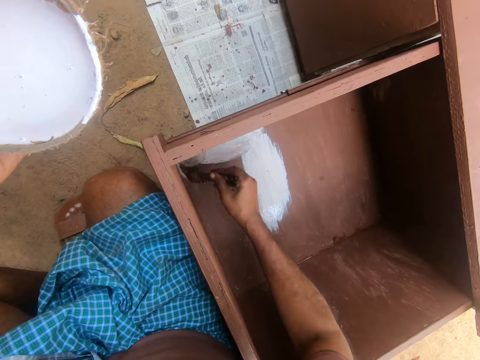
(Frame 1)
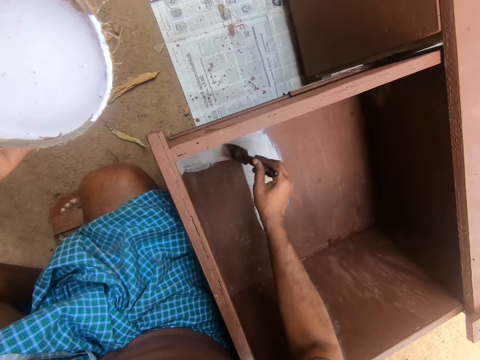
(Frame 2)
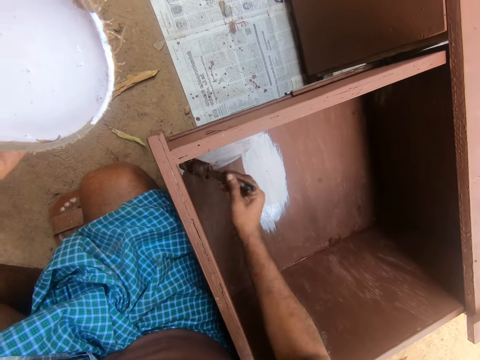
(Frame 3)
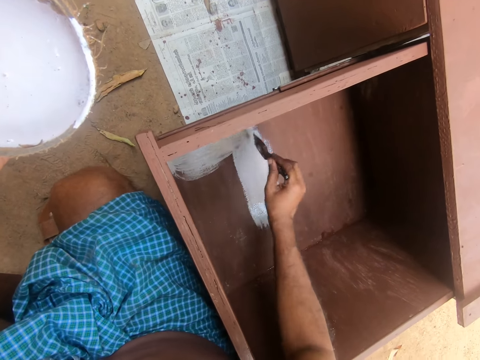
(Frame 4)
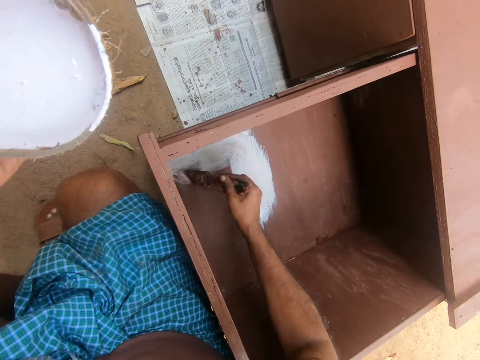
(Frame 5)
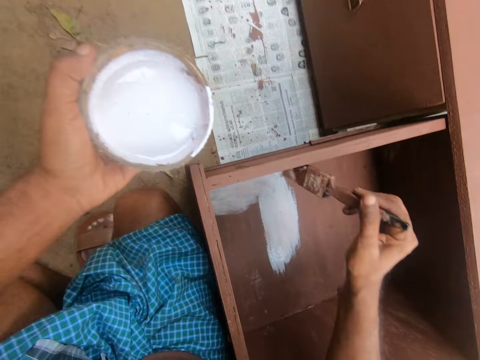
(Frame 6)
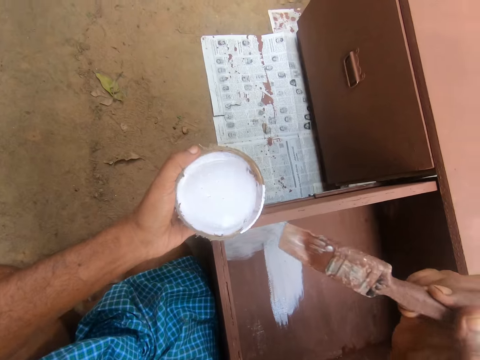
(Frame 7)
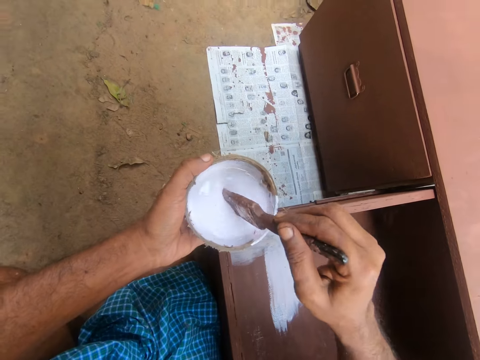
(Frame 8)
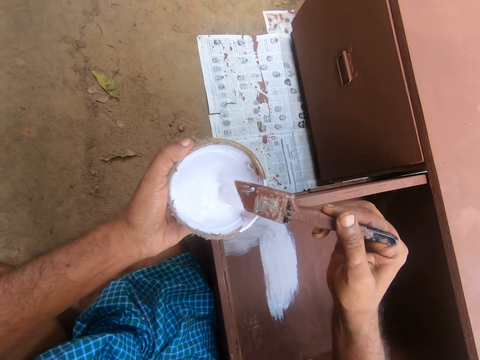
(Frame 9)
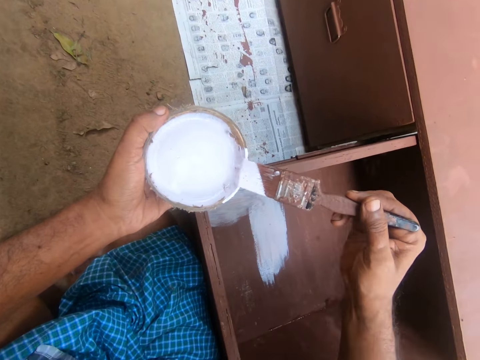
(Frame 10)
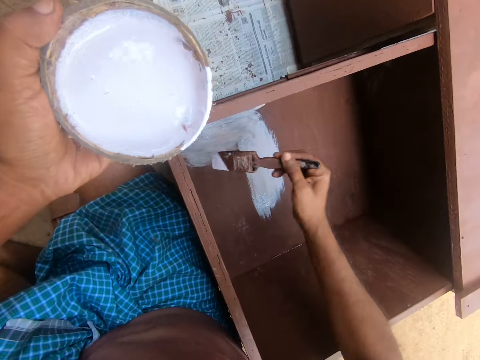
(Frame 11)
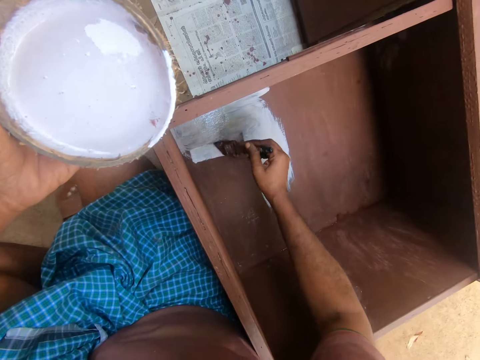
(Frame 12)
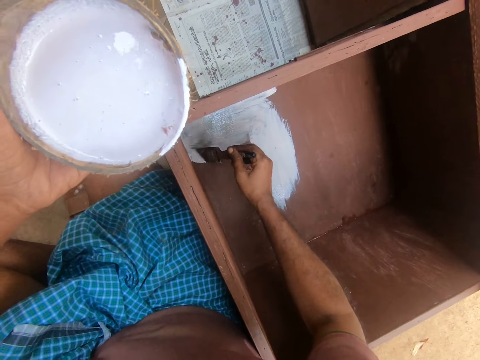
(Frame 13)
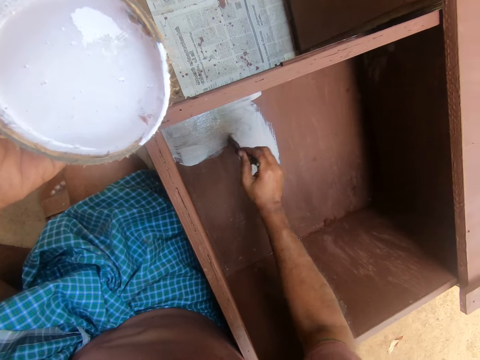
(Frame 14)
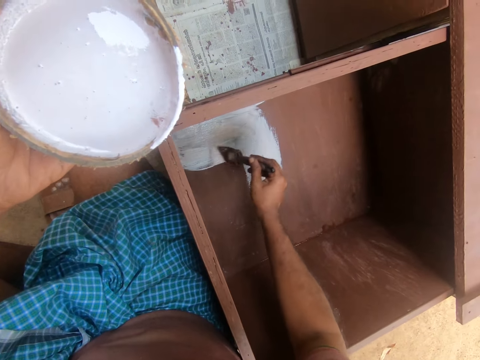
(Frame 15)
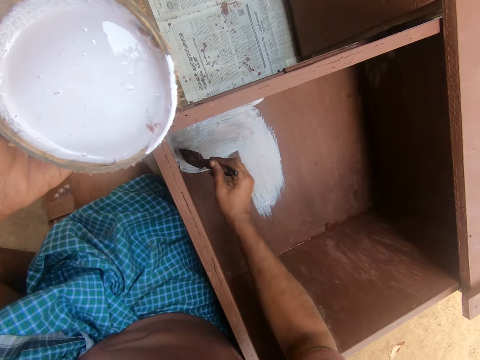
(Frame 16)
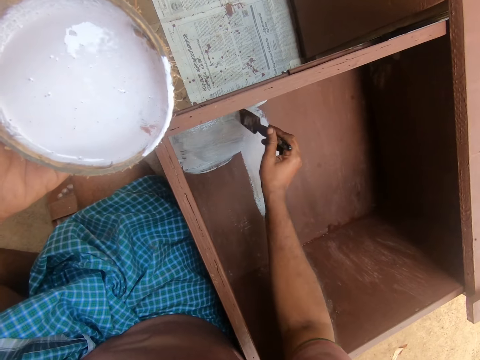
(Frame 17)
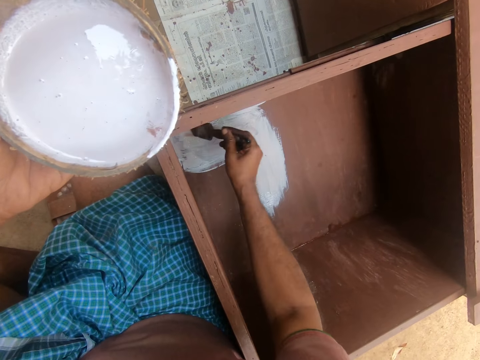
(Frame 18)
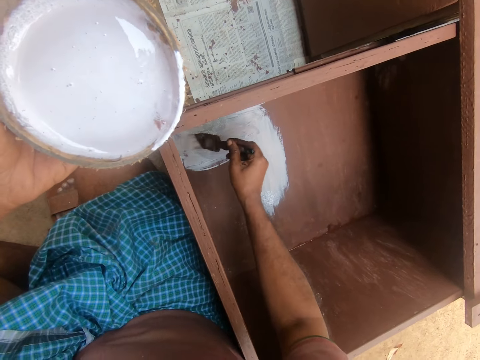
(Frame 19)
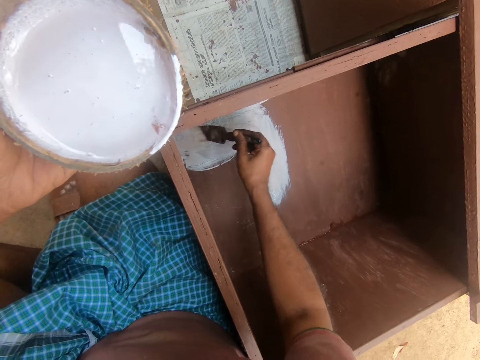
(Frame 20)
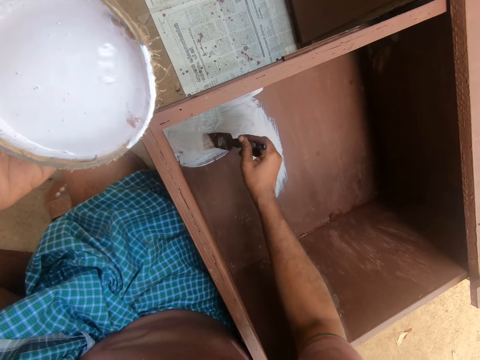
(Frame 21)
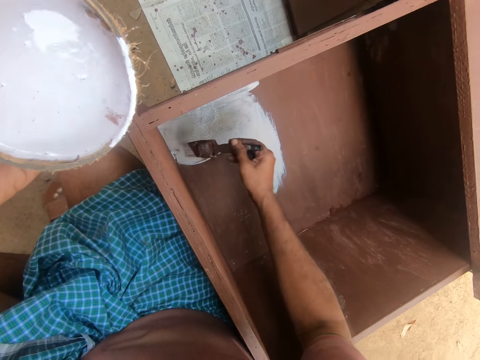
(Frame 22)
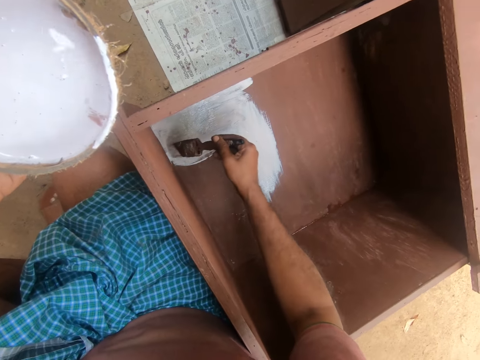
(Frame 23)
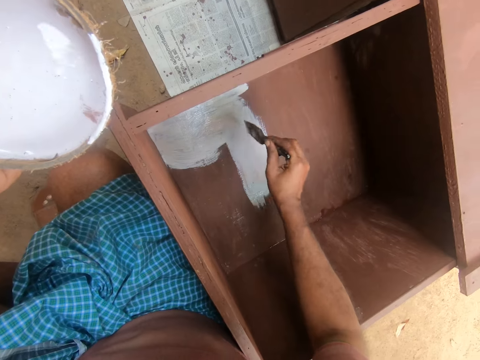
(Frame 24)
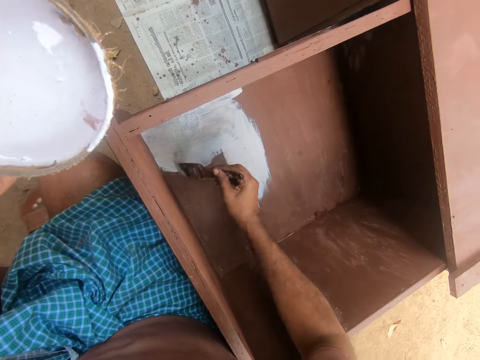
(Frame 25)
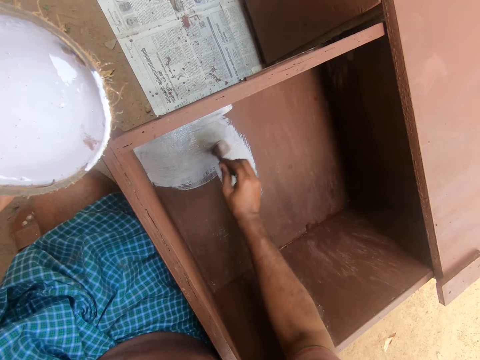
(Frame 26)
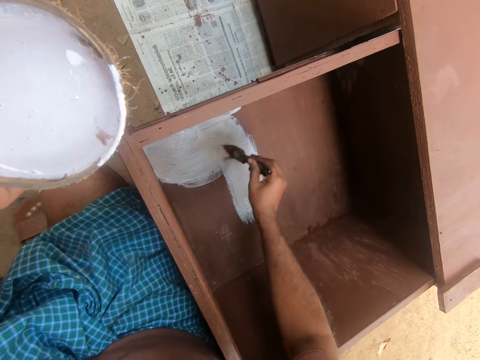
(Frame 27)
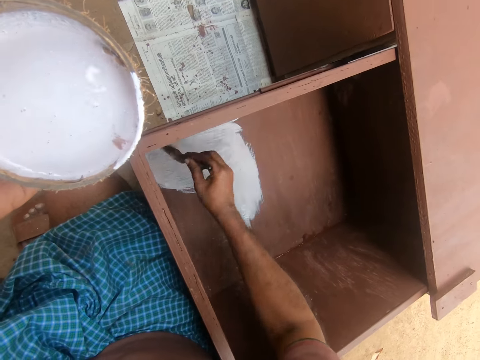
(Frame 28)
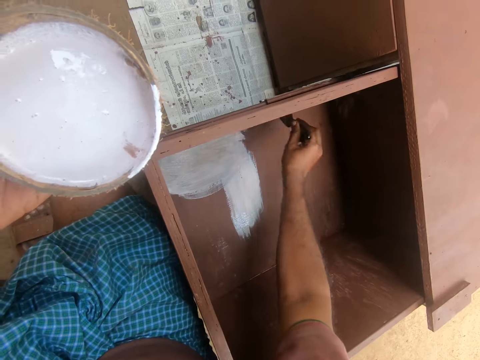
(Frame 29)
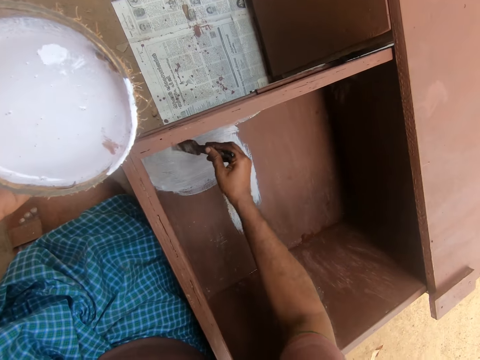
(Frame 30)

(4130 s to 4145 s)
The camera wearer dips the brush in the paint inside the bowl of paint or coconut shell. They rub the brush on the coconut shell. They paint the furniture with the brush.

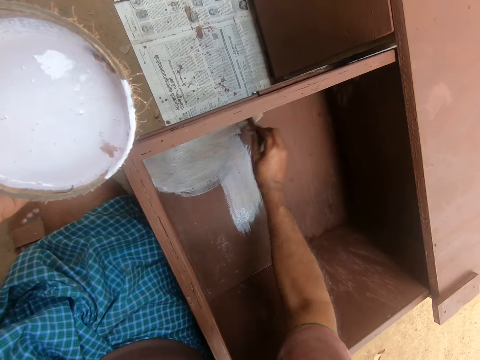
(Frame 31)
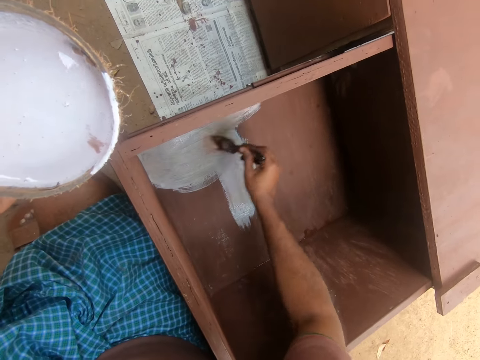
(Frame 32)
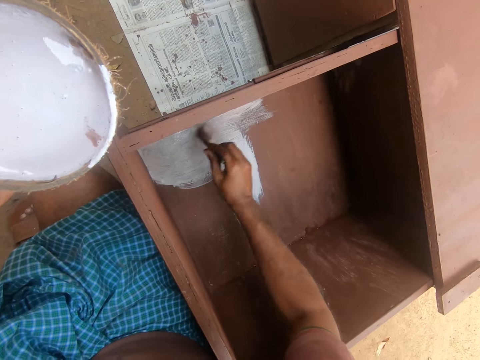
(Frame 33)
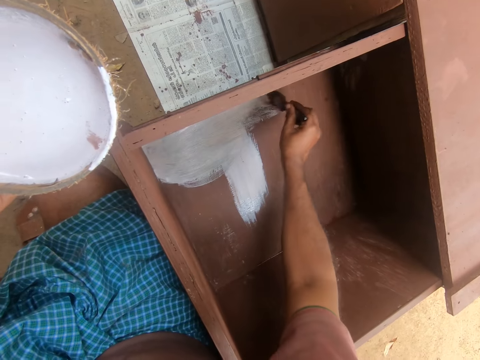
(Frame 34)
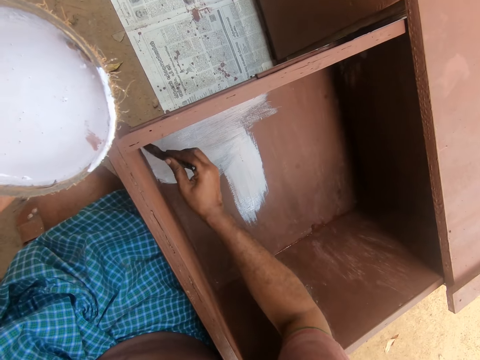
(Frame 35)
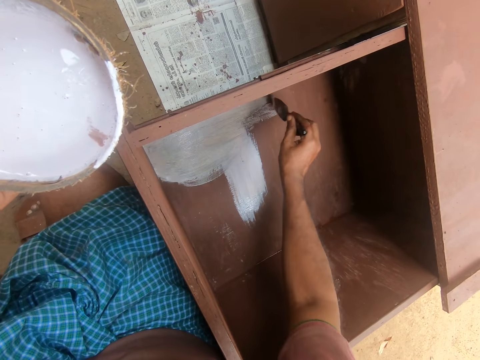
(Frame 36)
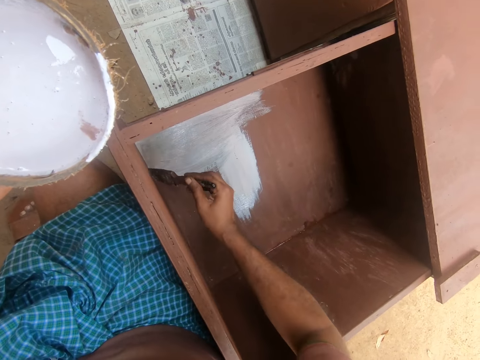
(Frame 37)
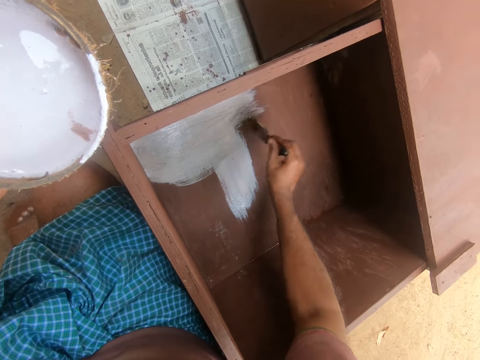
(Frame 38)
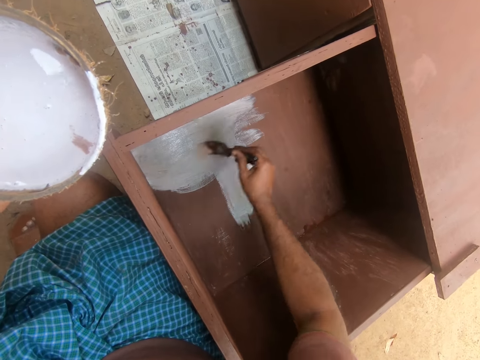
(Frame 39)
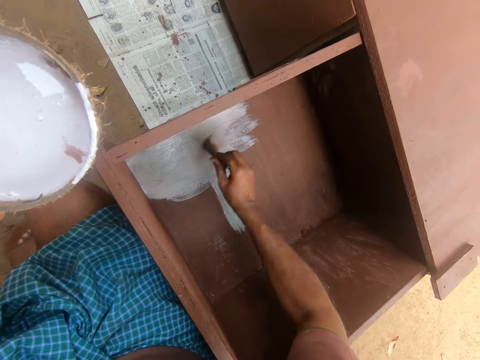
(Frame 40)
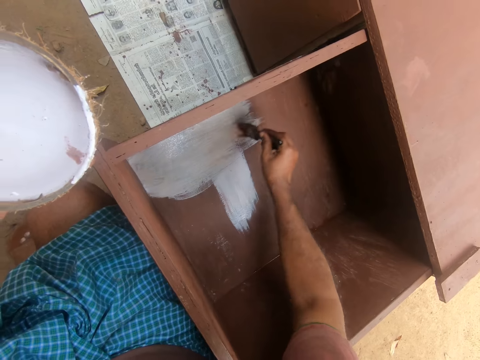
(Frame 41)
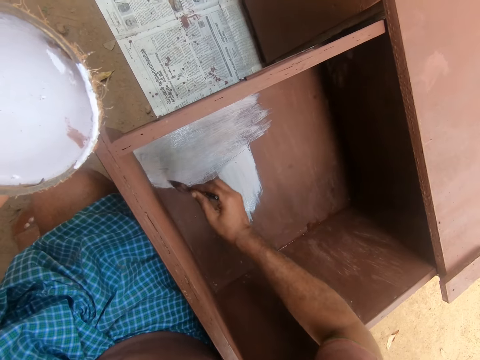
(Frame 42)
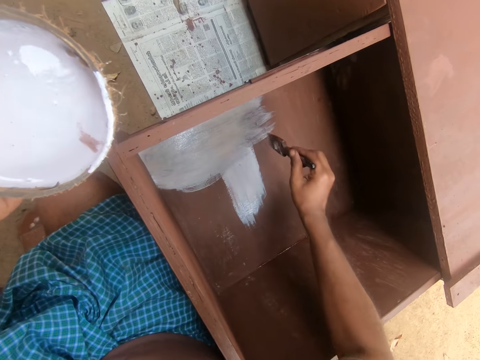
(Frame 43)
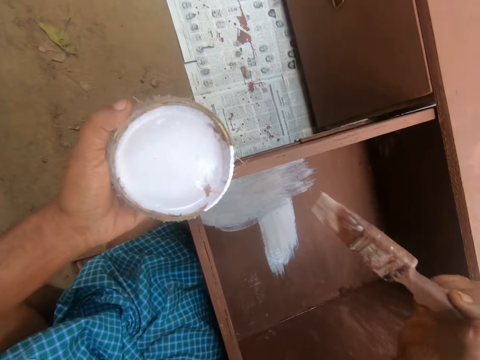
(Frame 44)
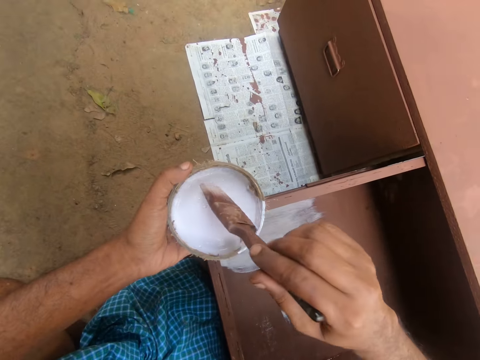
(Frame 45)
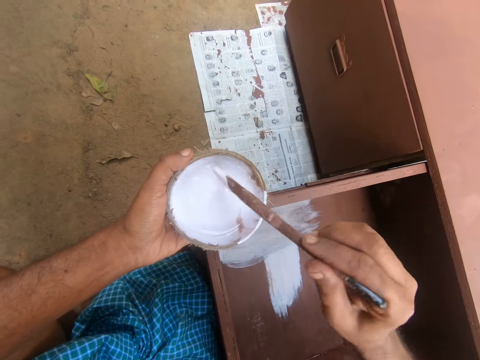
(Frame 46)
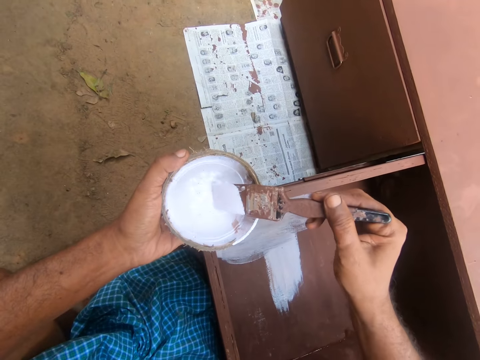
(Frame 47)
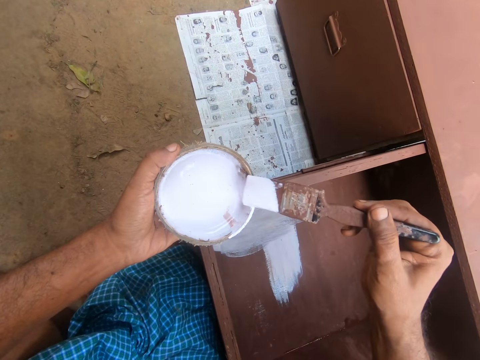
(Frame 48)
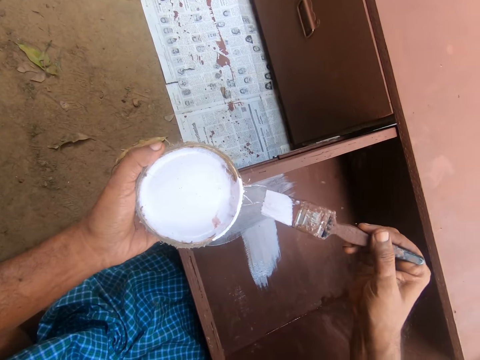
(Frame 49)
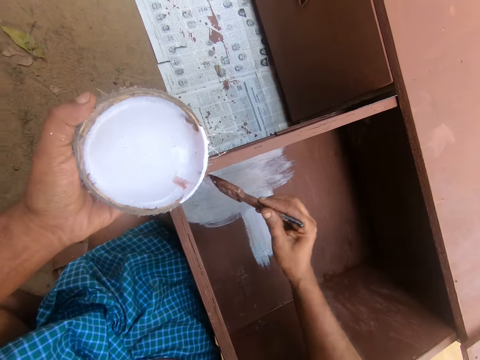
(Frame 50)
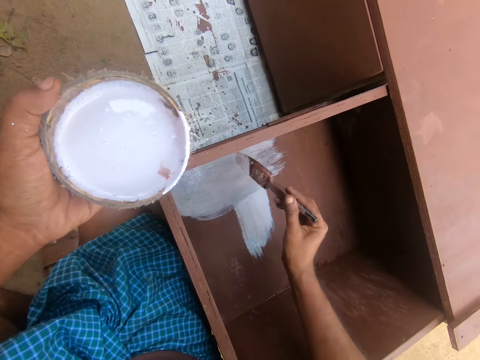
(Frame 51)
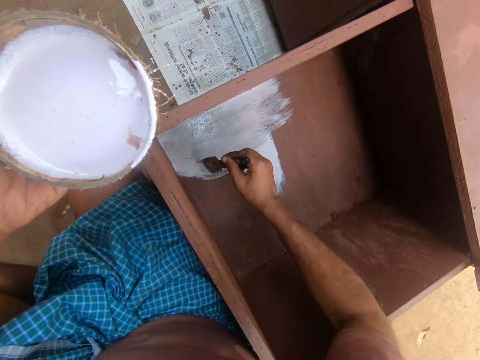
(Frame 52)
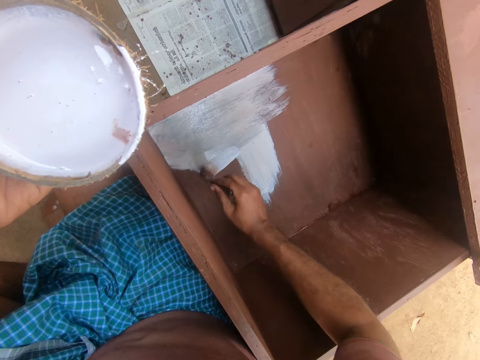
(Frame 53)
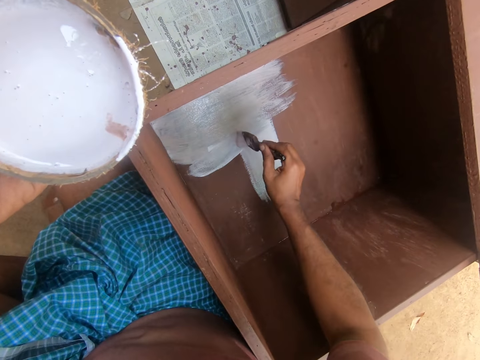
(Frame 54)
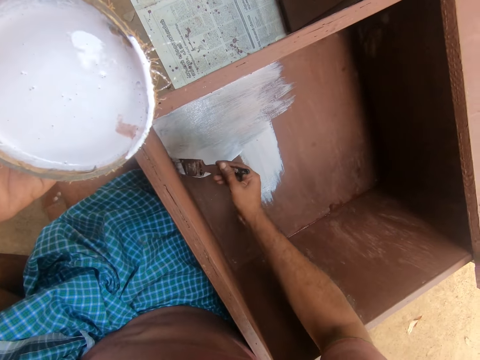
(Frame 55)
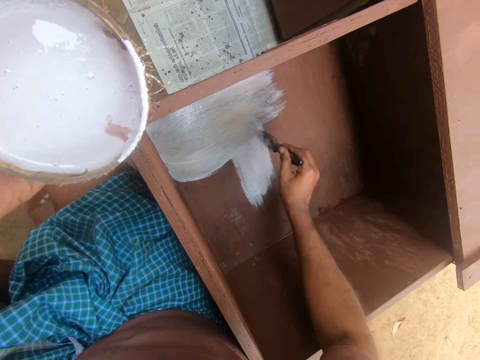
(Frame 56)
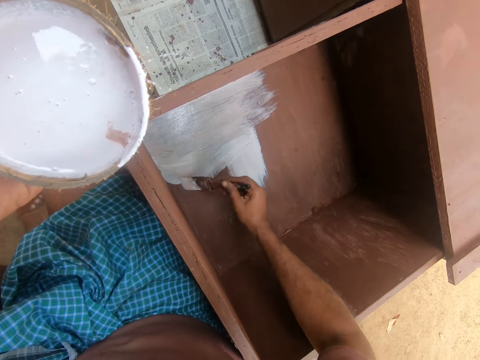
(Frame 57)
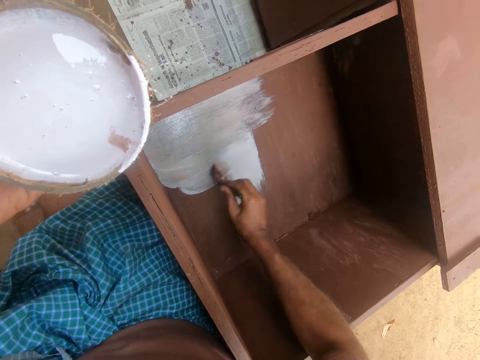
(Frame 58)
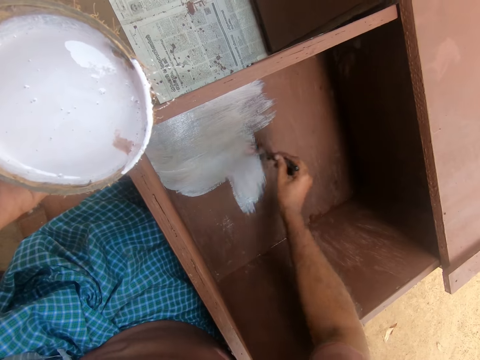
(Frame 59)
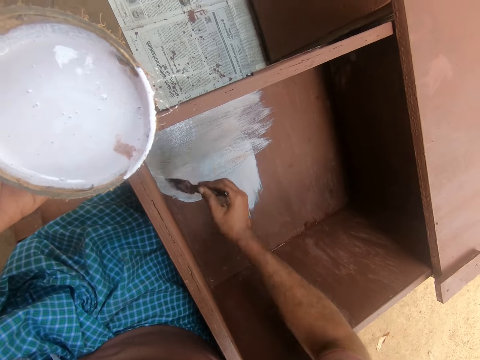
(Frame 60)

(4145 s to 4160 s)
The camera wearer dips the brush in the paint inside the bowl of paint or coconut shell. They rub the brush on the coconut shell. They paint the furniture with the brush.
